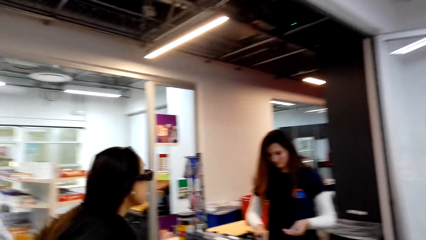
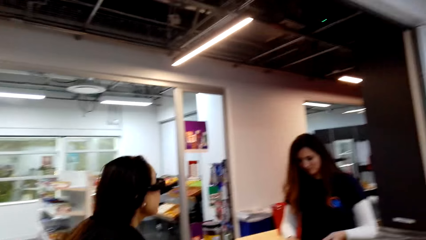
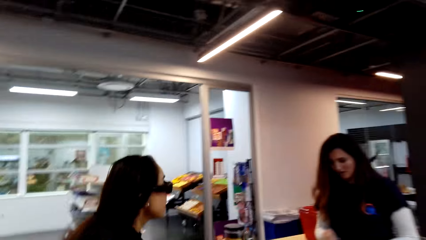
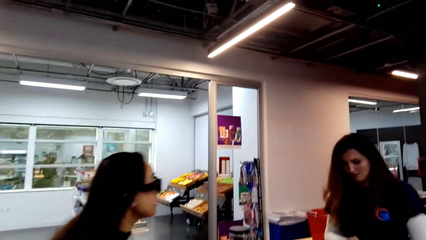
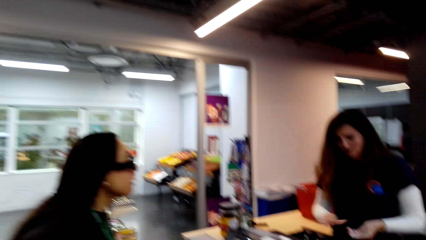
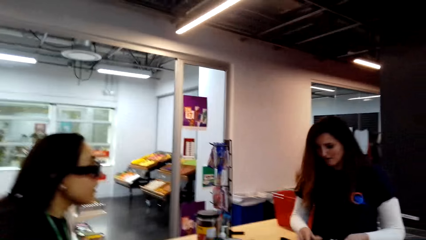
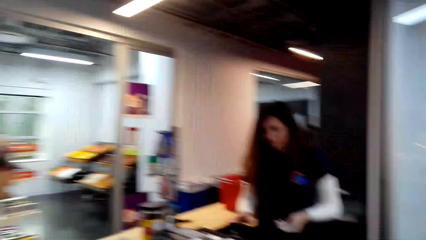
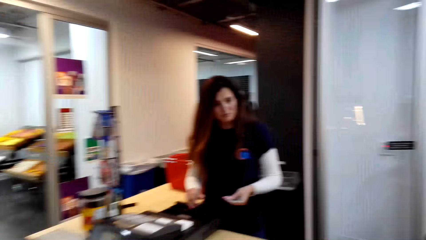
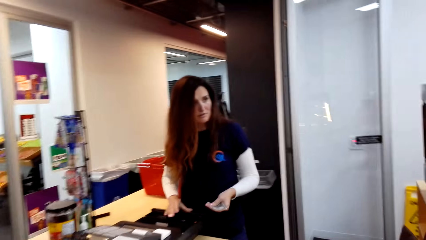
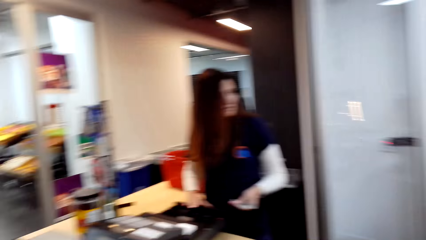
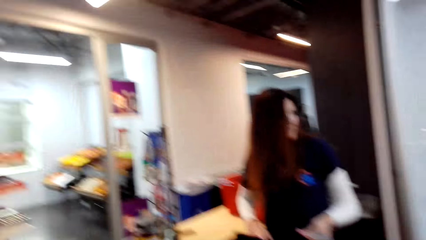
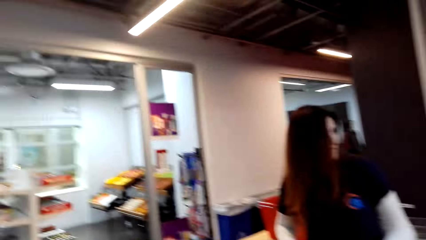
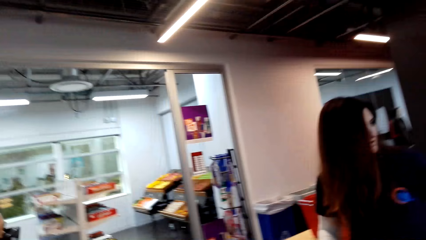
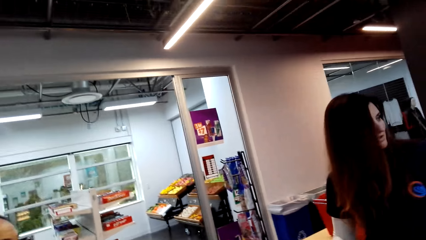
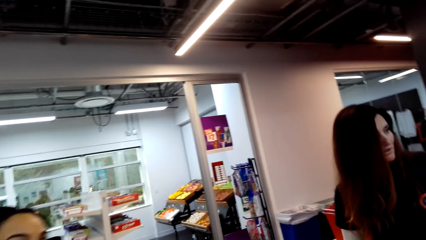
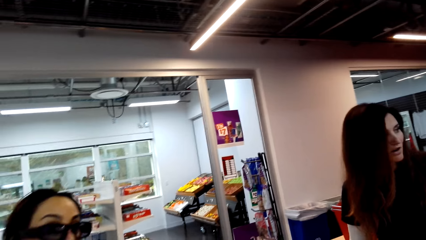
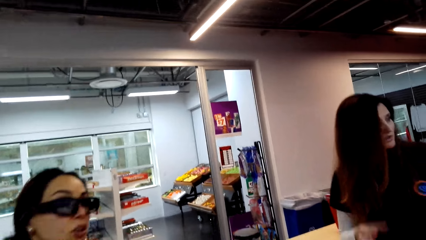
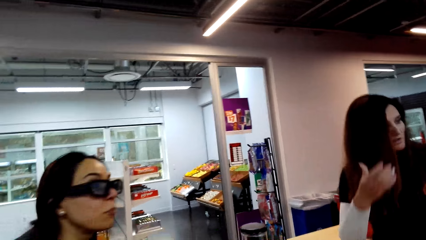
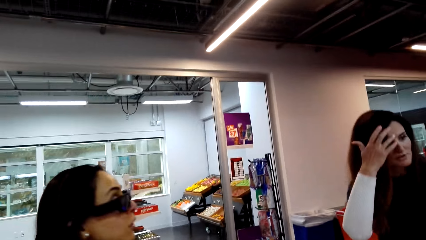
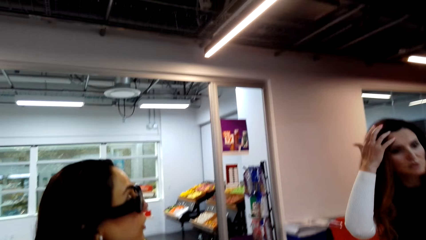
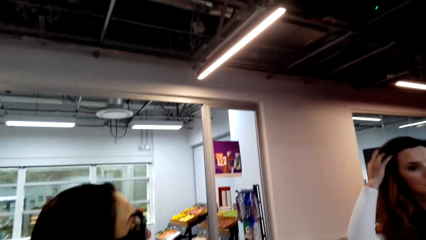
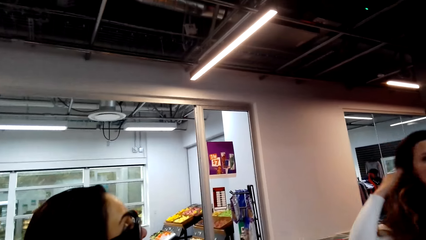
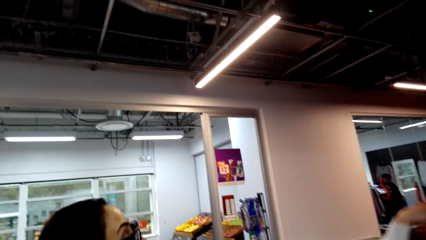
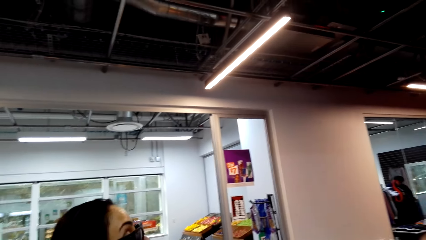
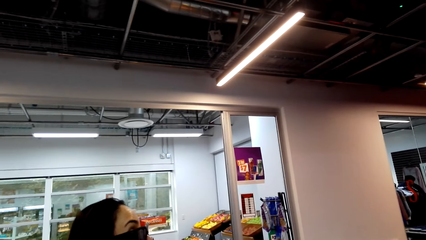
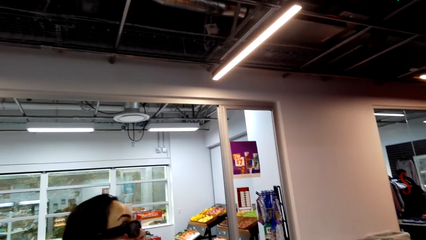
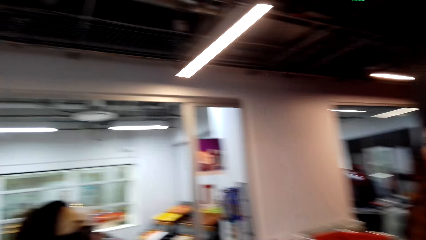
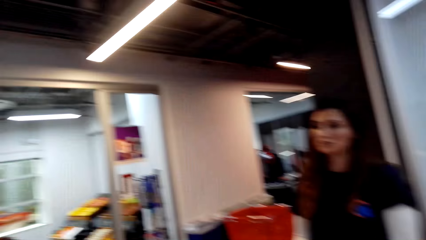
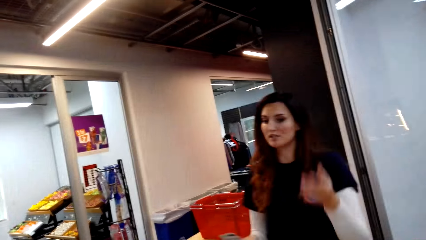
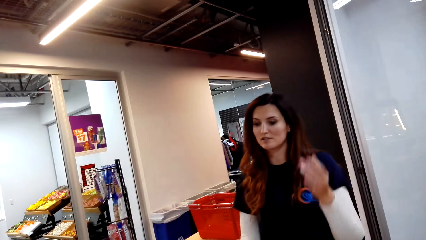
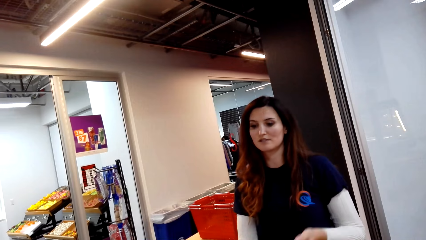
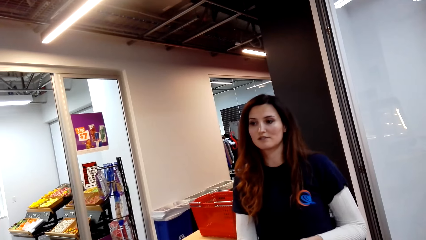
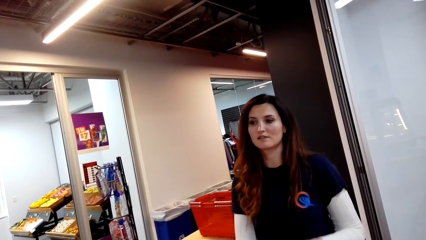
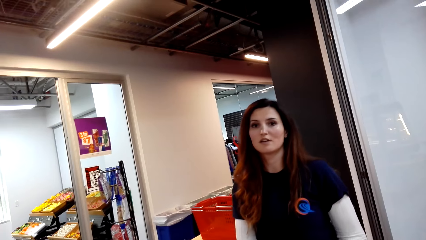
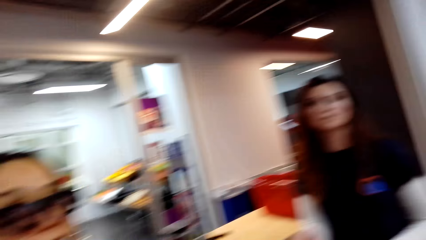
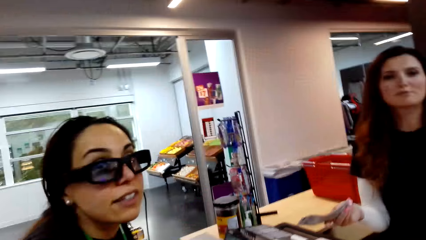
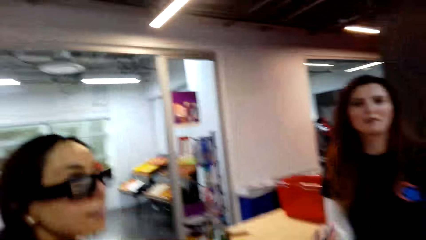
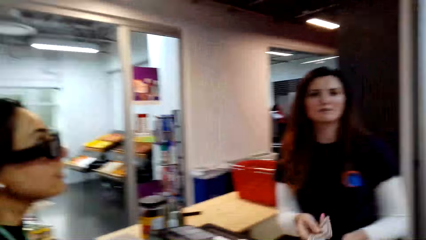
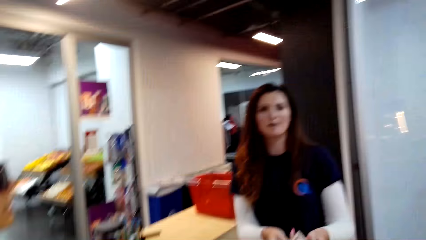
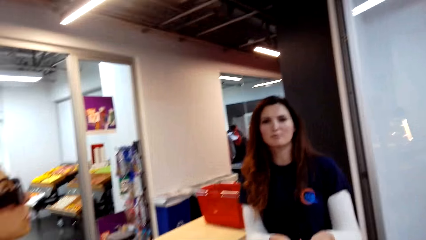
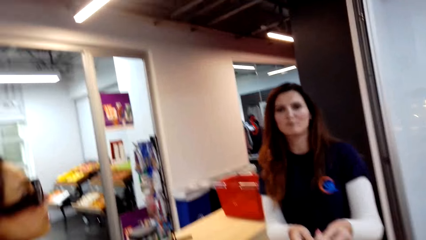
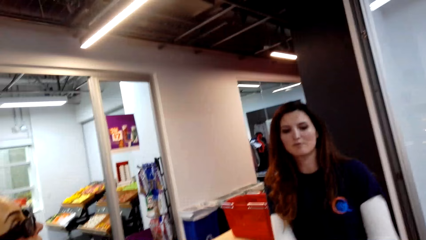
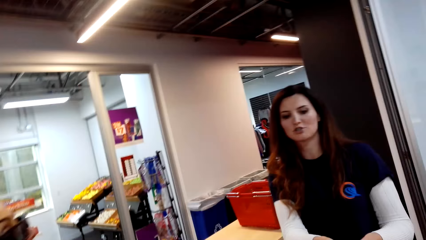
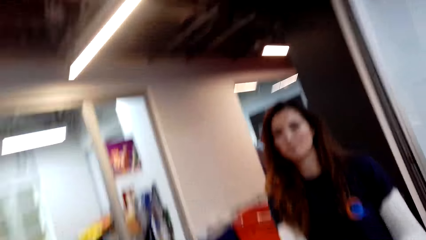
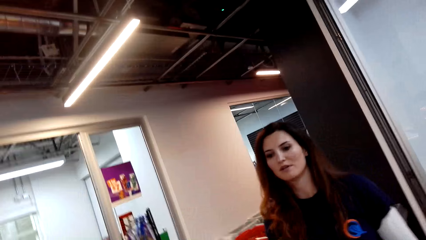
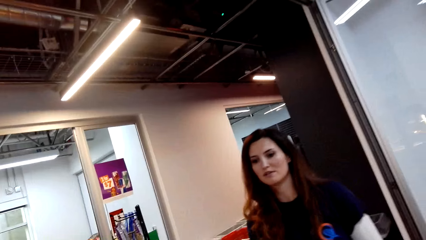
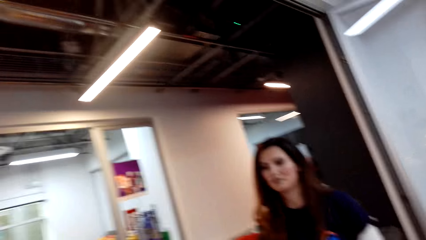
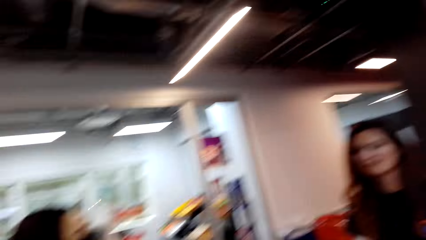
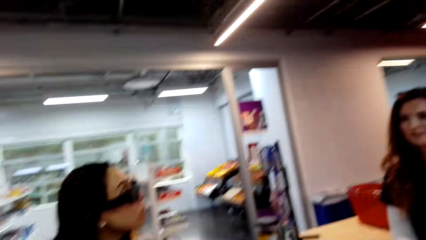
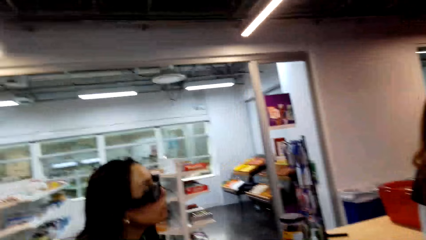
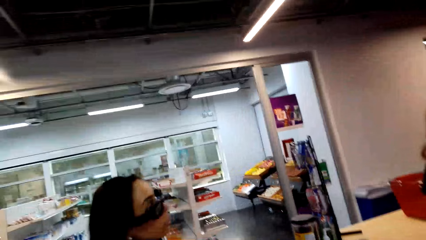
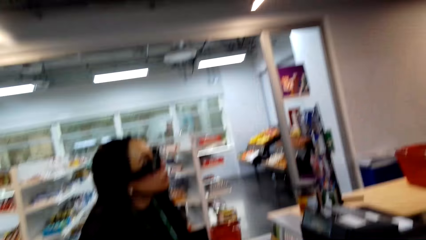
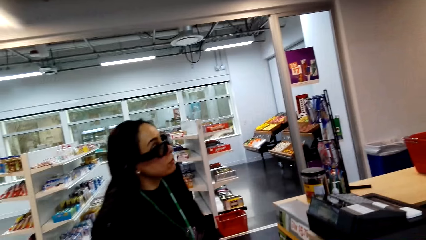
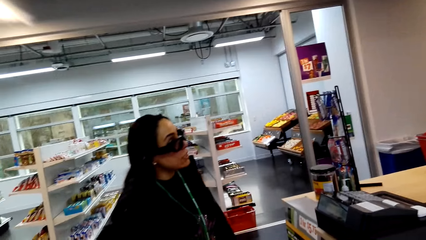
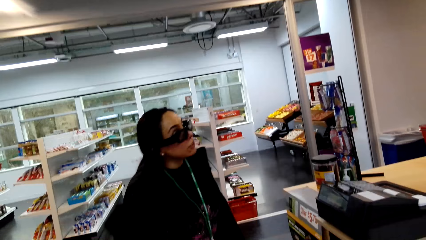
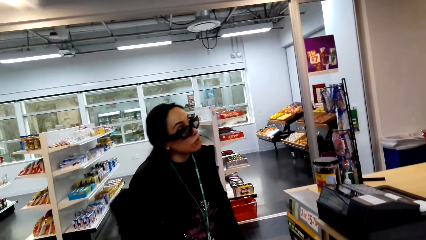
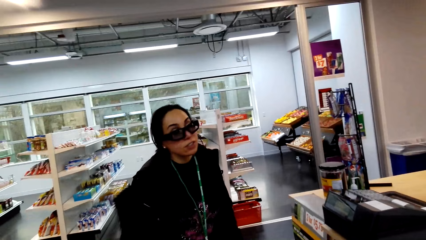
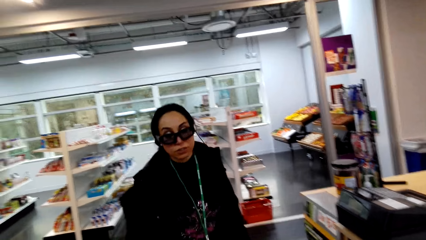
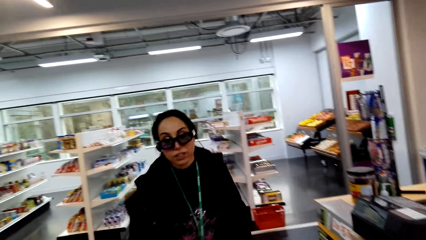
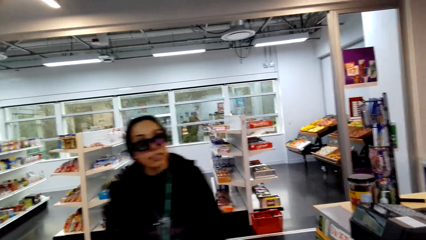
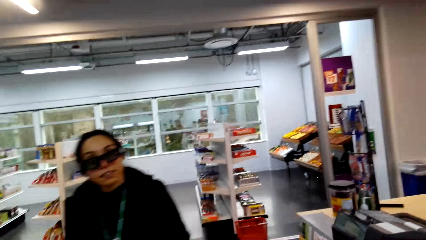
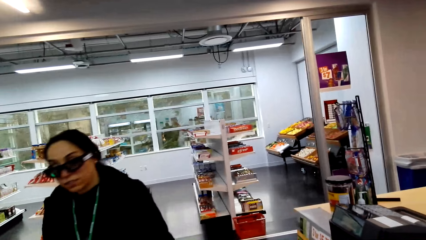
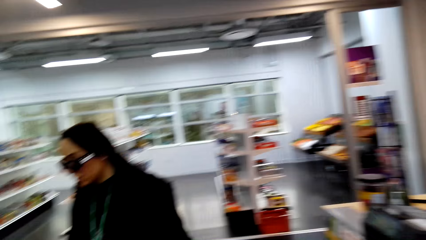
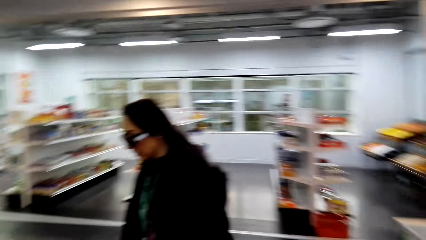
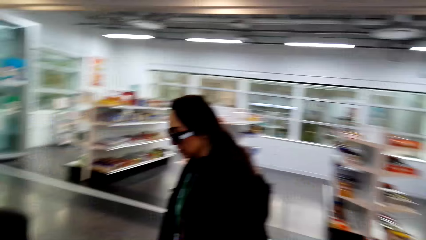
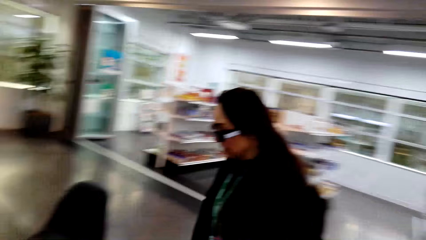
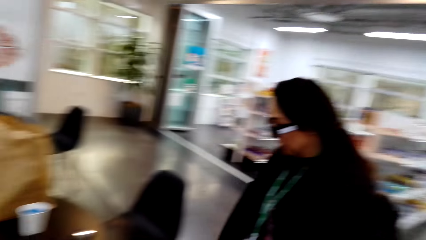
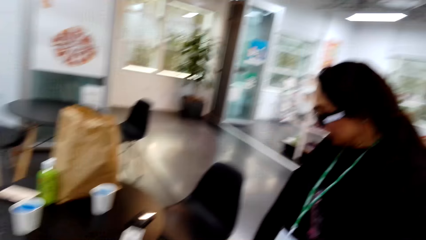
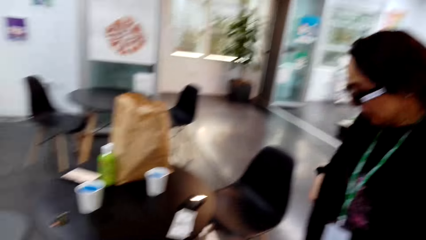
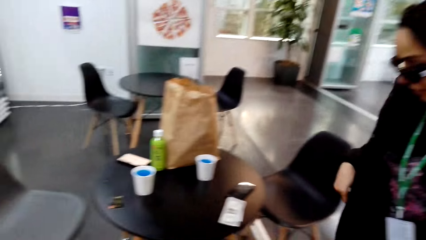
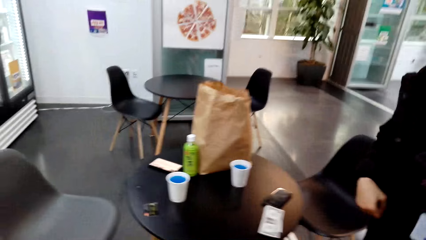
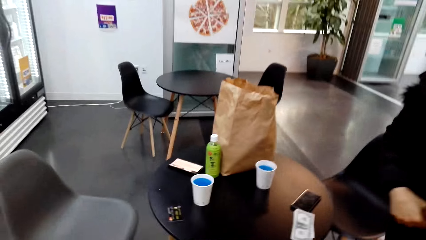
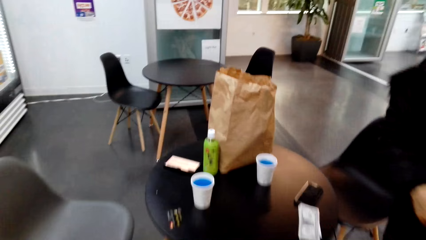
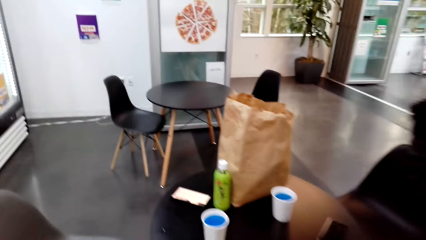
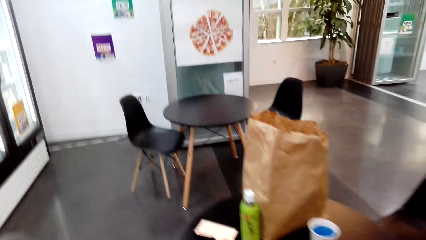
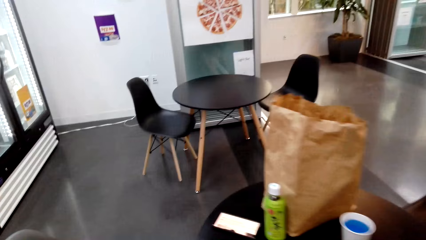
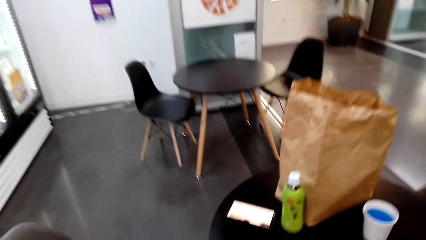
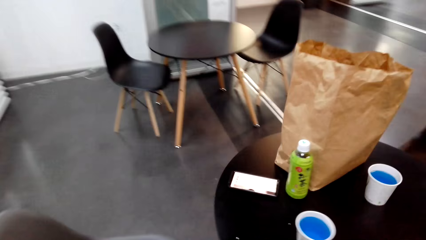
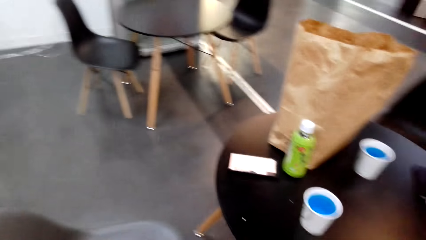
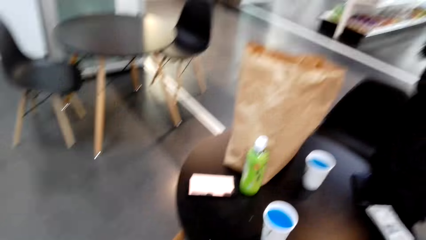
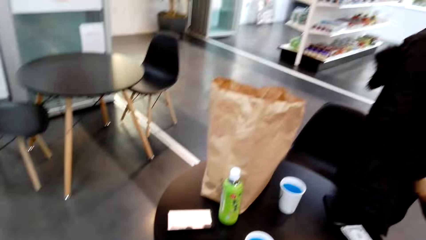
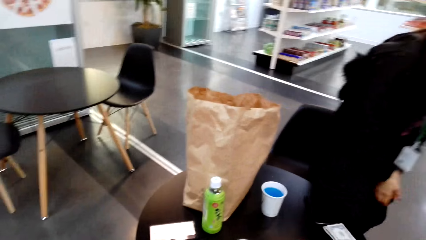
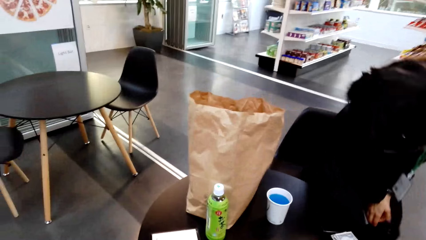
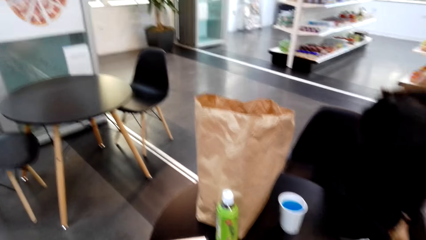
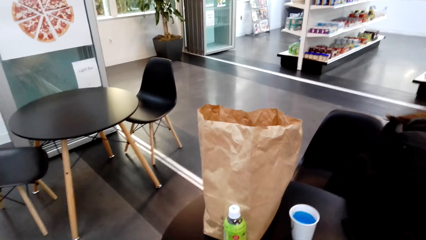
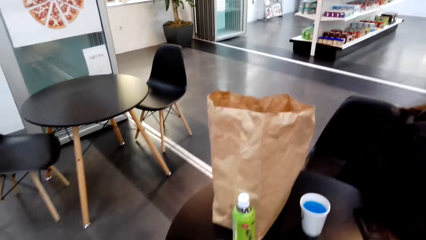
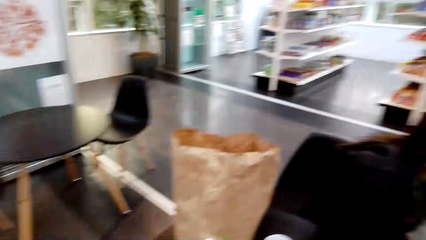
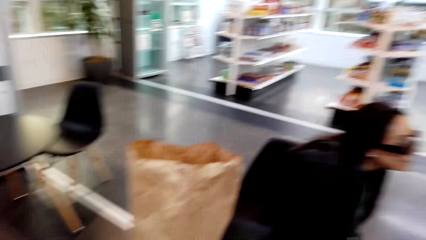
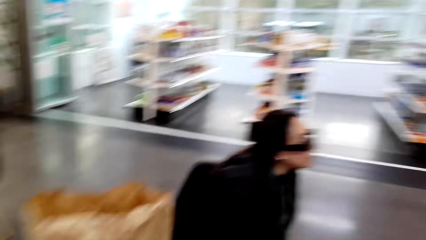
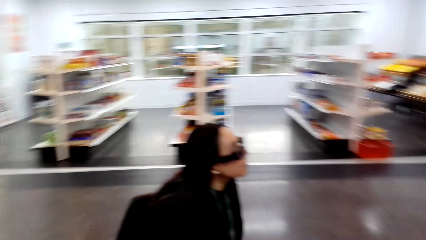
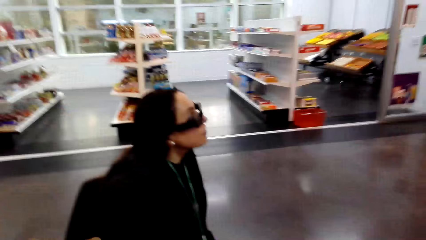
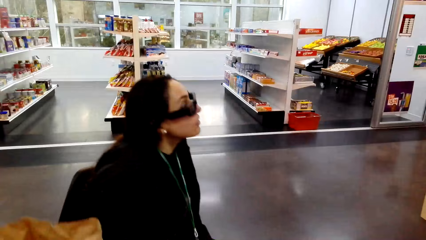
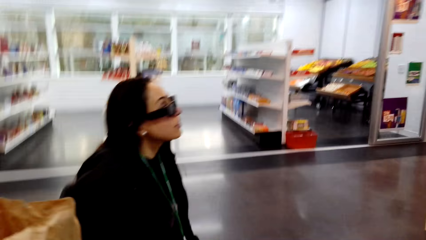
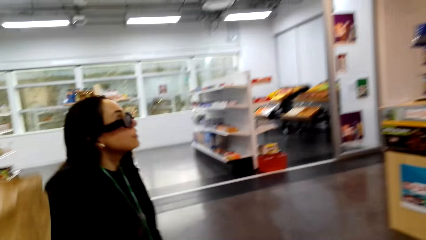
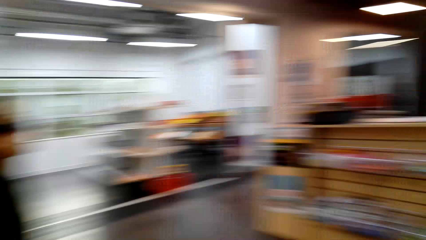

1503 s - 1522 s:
The camera wearer looks around. They talk to a person. They talk to another person. They look around. A woman sits on a chair.
